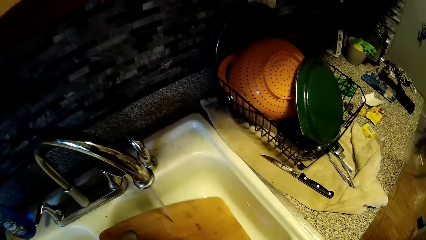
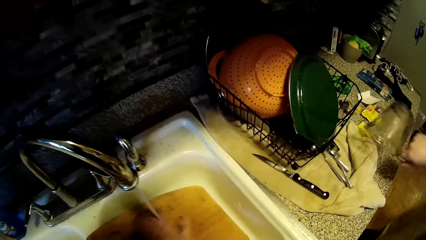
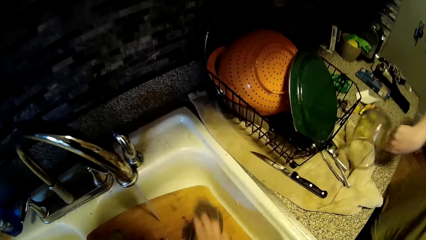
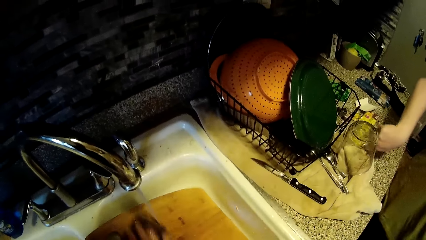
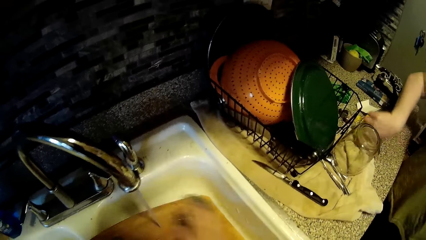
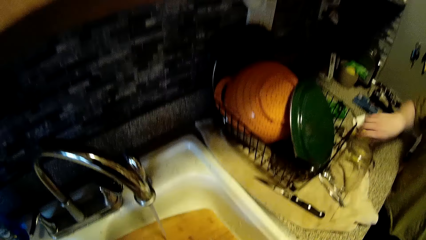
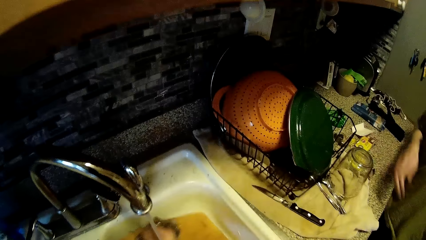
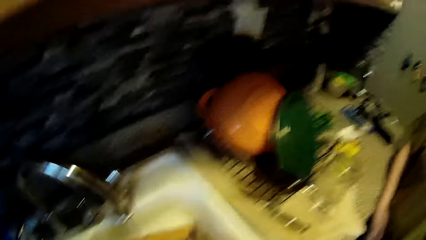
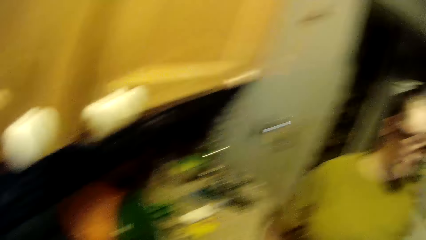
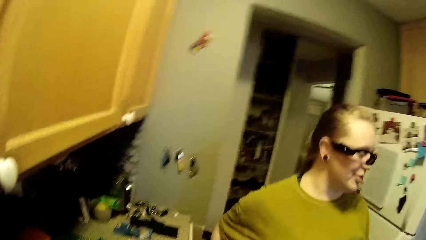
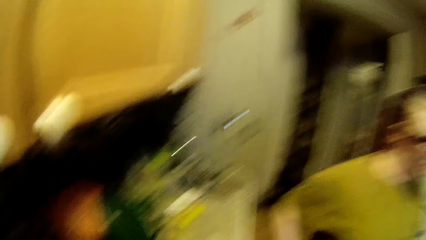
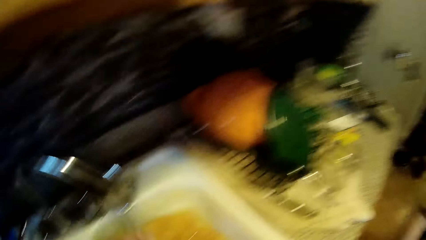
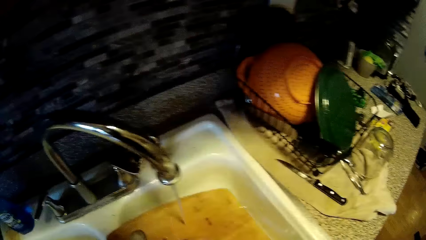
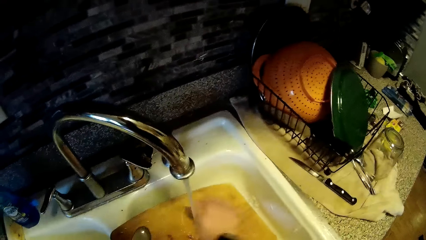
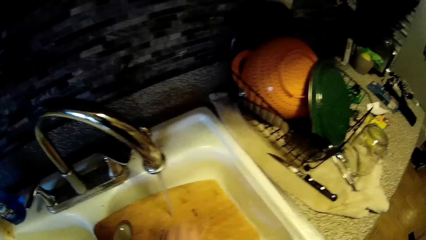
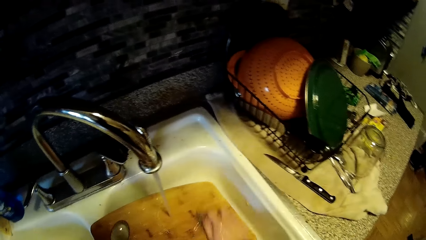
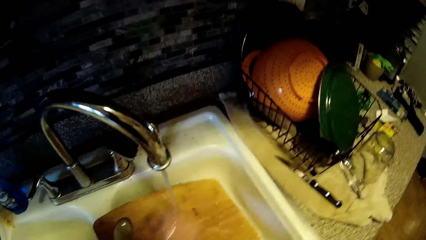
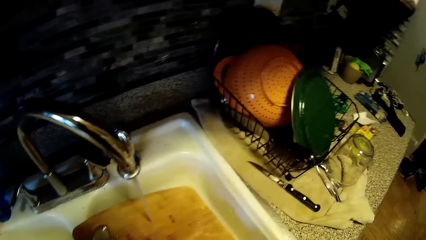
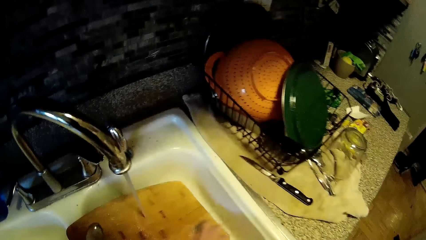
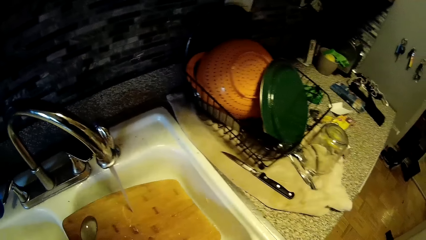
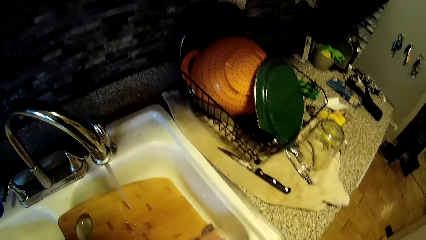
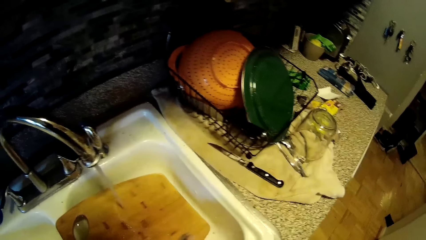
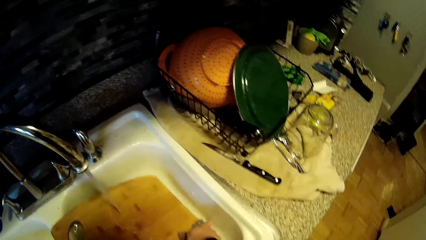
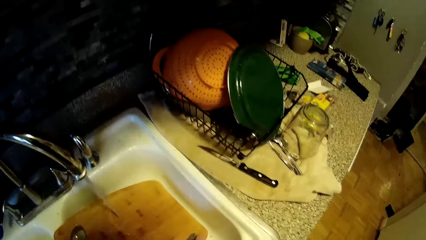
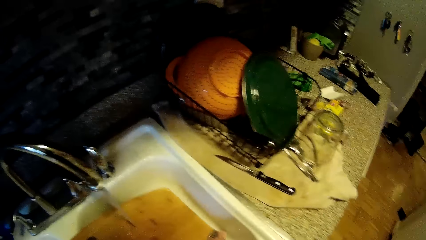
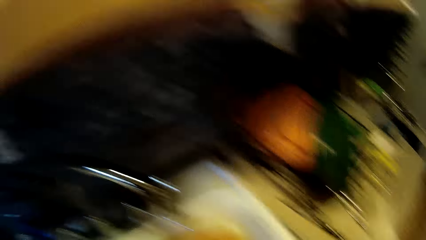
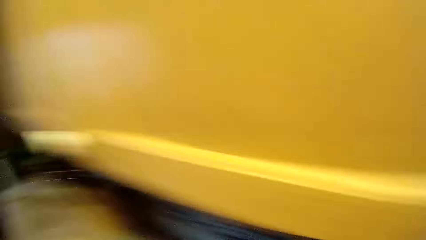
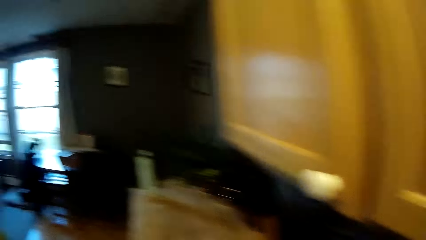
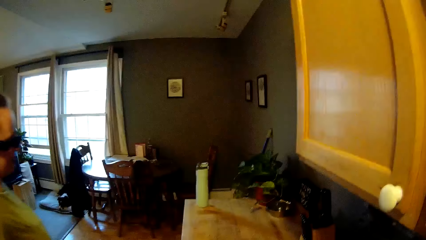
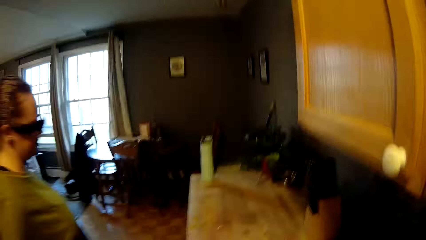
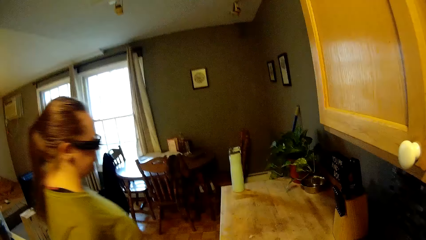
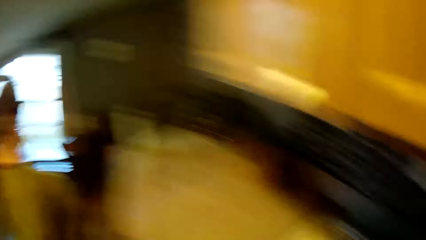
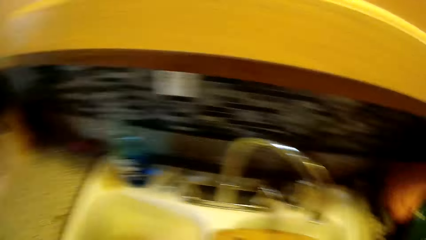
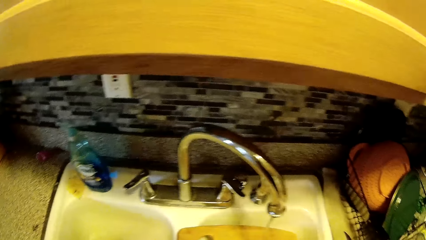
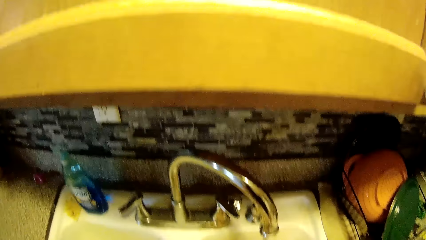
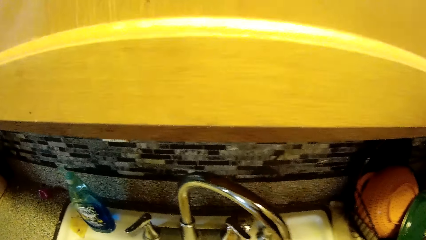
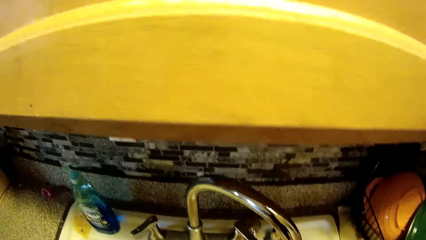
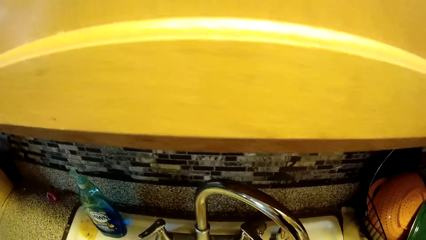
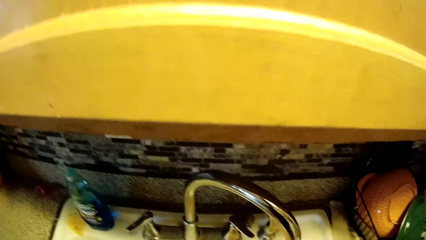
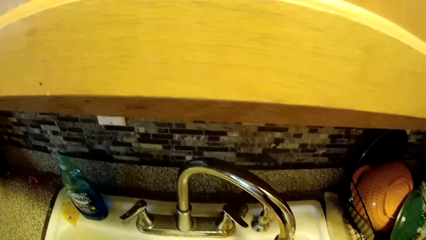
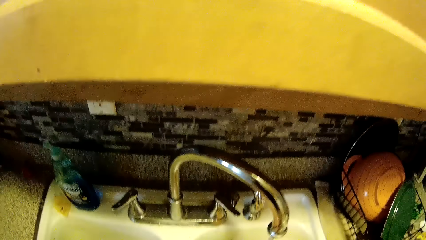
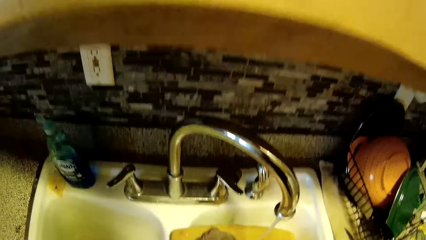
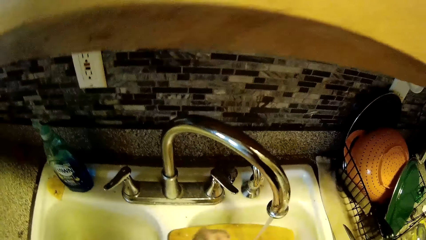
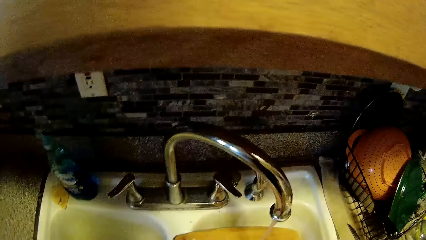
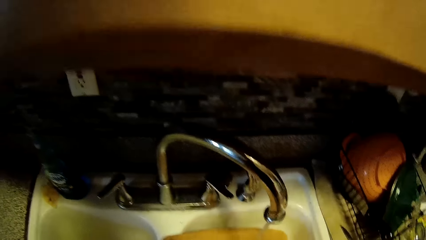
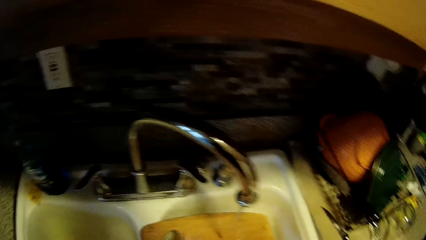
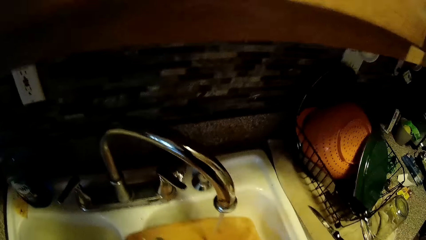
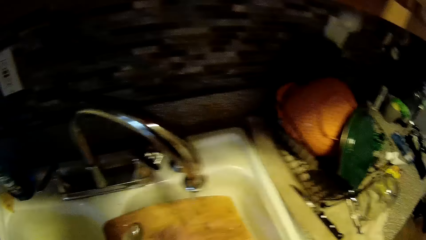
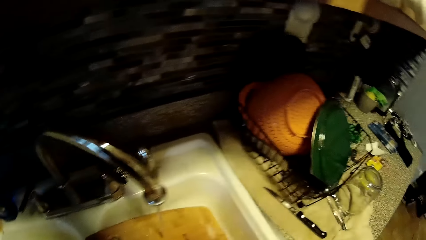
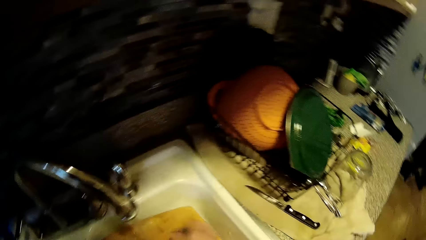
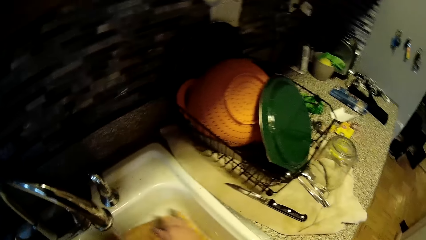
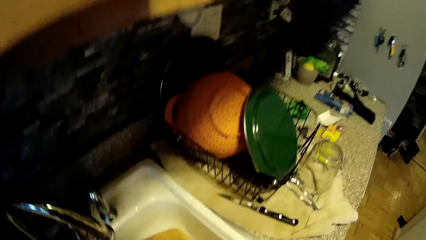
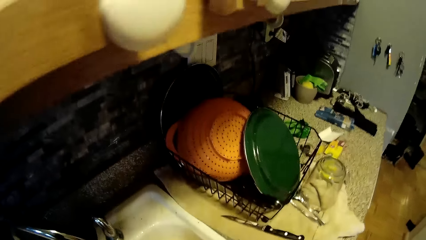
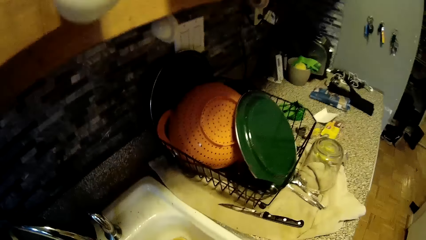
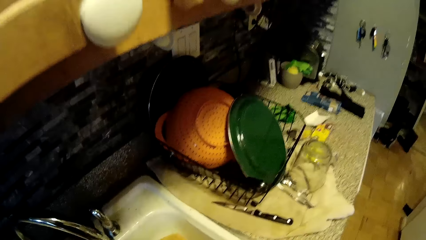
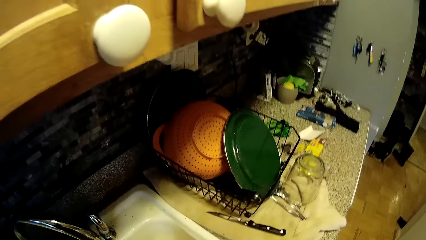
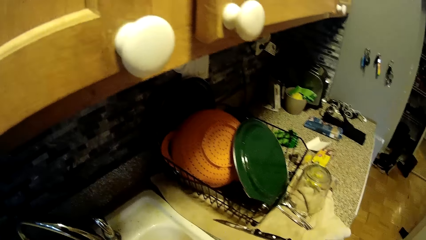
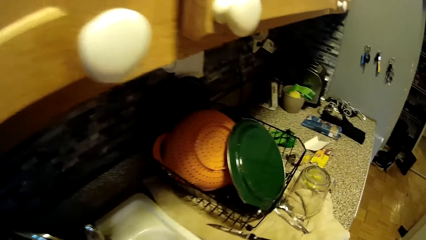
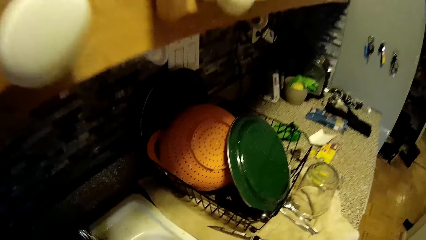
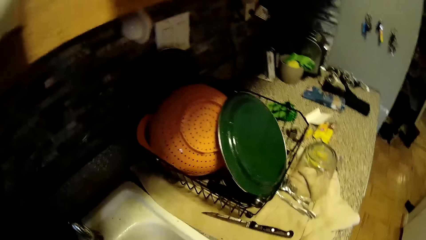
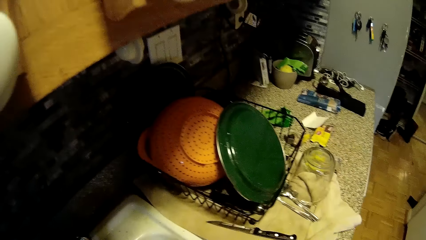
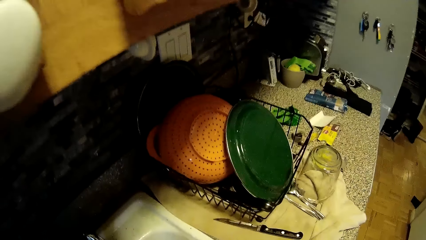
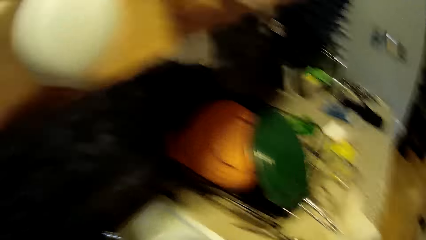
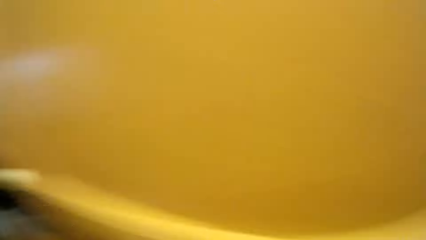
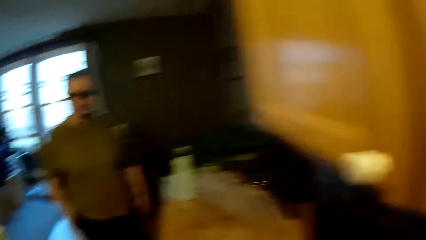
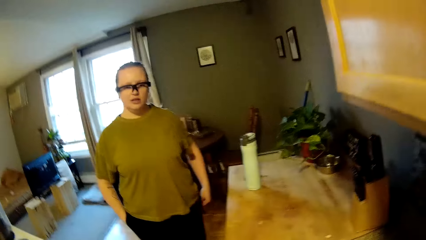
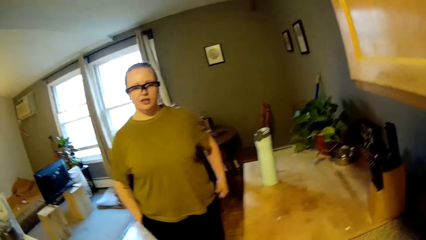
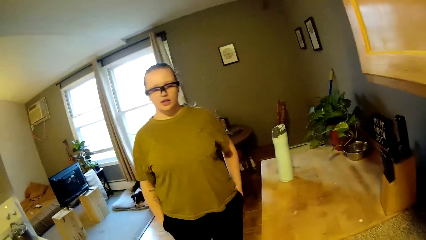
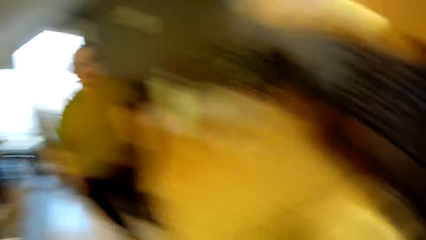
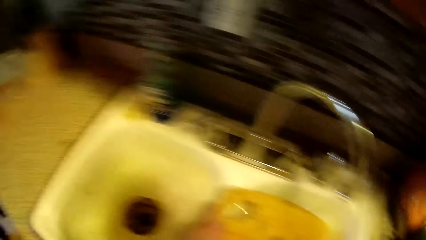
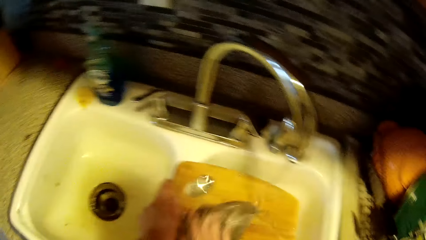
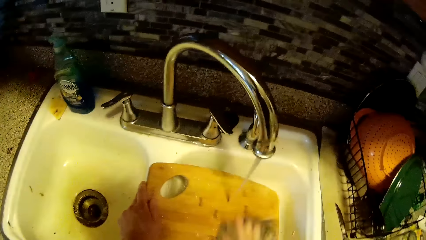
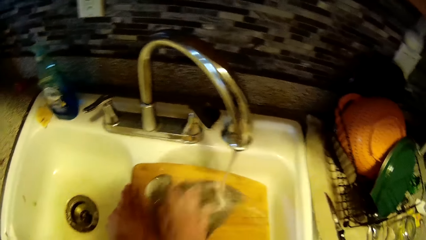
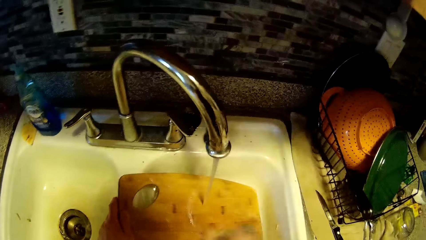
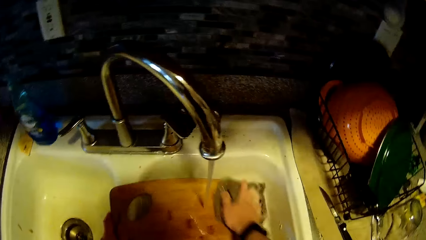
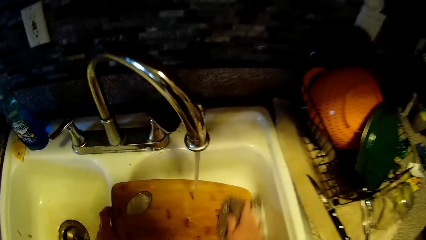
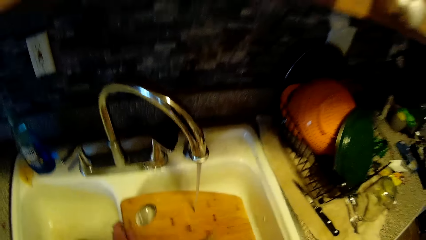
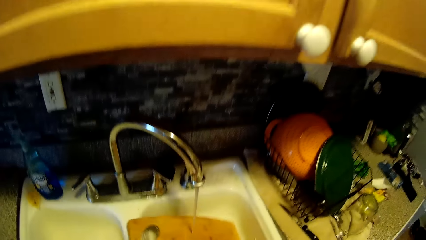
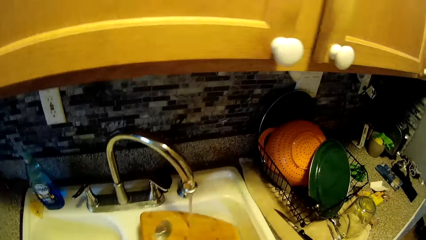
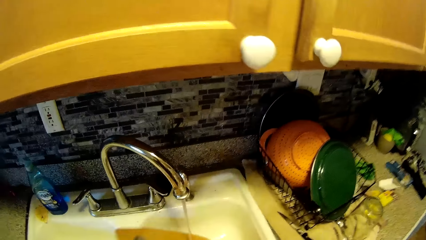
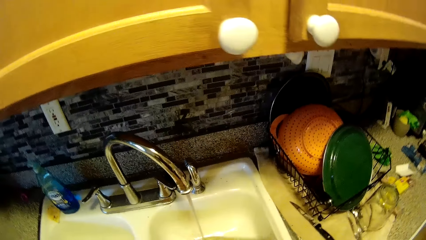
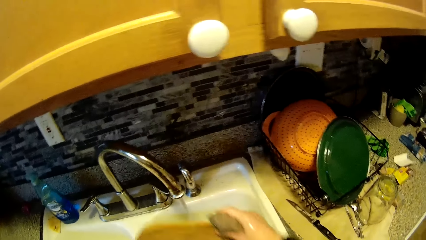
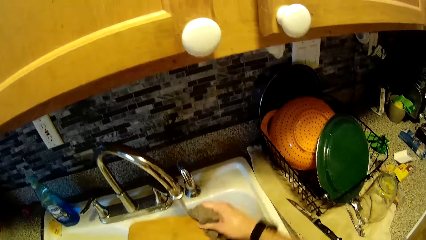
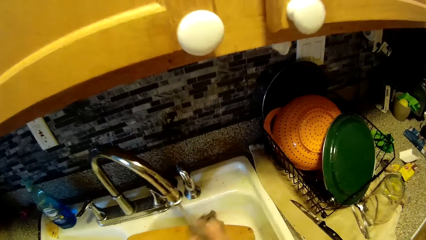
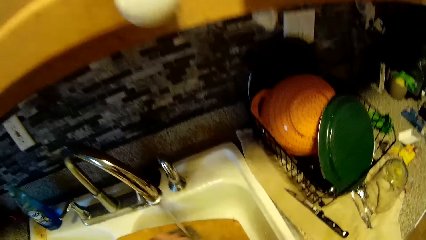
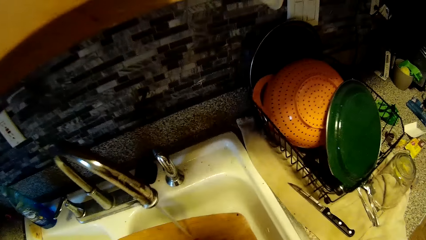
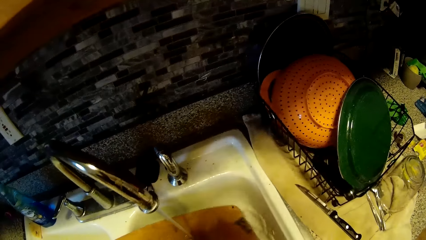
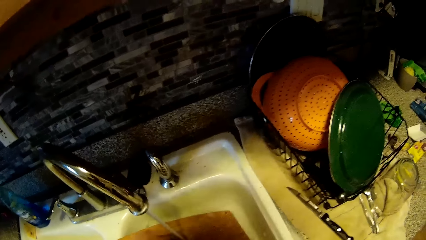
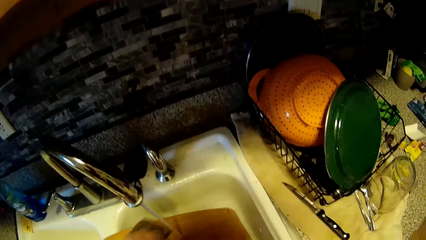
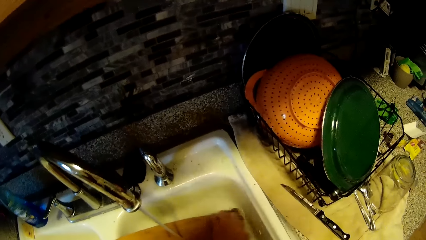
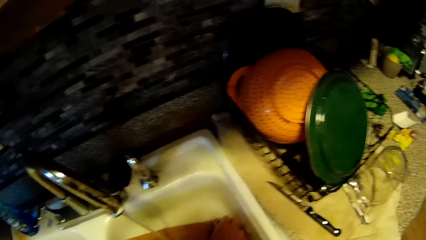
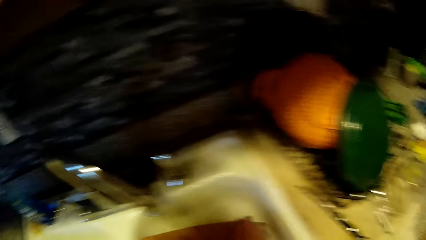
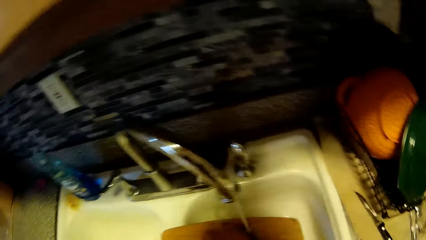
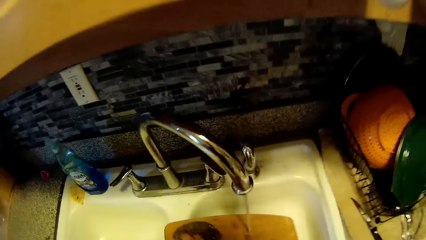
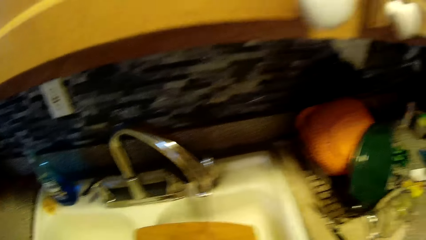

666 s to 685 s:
A woman drops a glass cup on the sink countertop with her right hand. The woman walks and stands. The camera wearer washes a chopping board.
